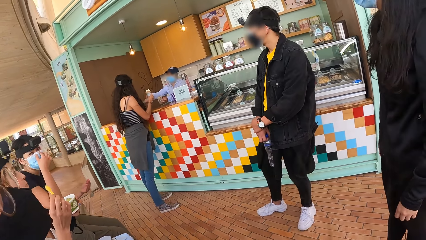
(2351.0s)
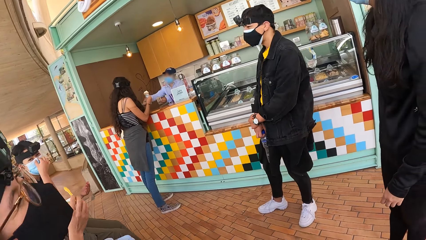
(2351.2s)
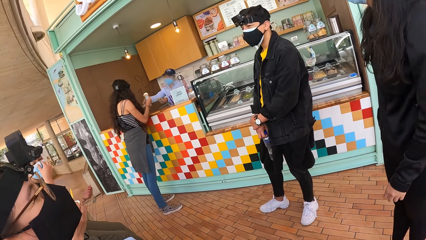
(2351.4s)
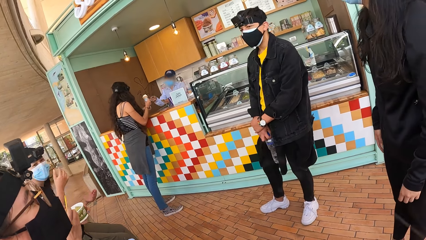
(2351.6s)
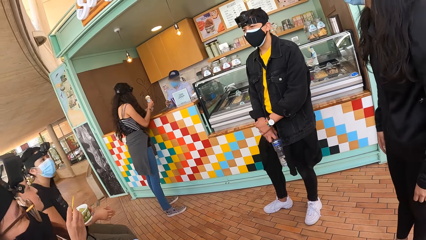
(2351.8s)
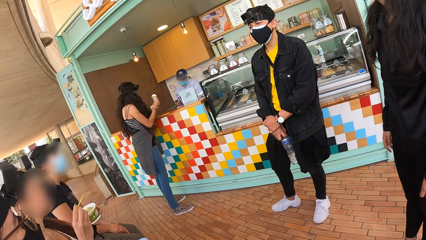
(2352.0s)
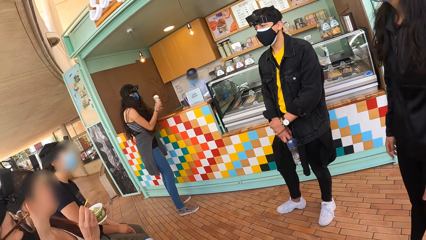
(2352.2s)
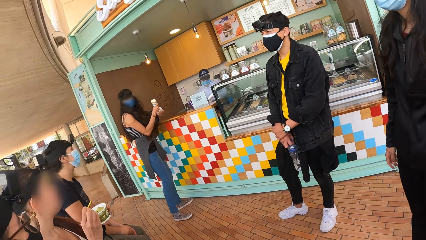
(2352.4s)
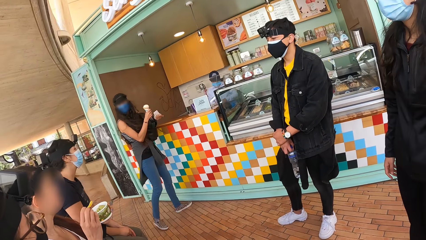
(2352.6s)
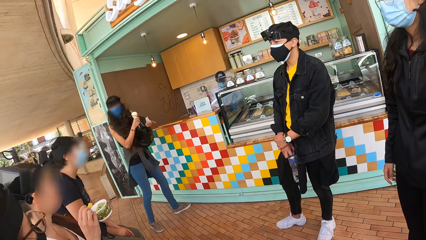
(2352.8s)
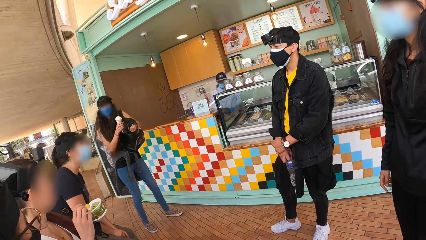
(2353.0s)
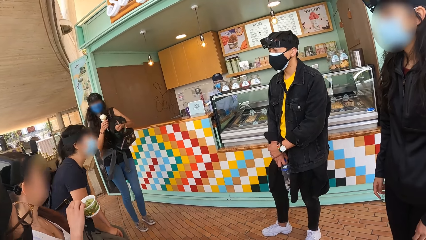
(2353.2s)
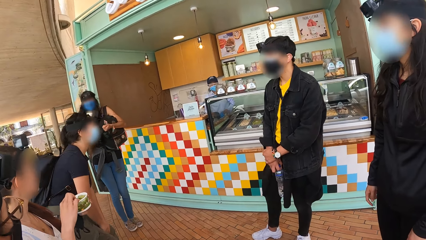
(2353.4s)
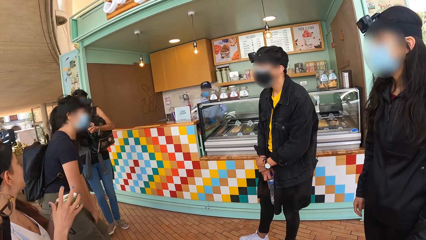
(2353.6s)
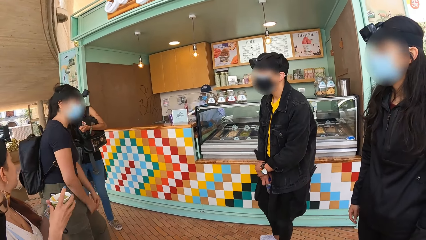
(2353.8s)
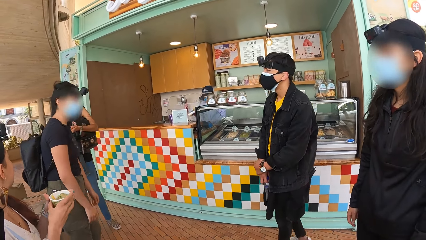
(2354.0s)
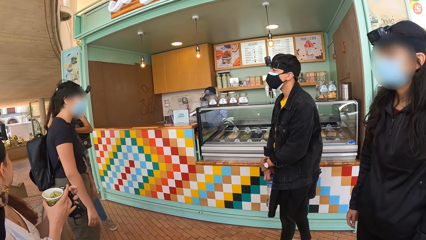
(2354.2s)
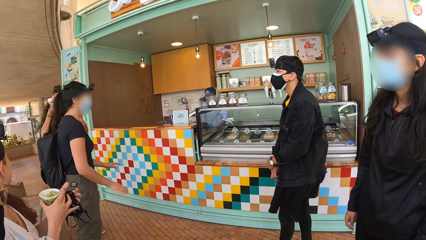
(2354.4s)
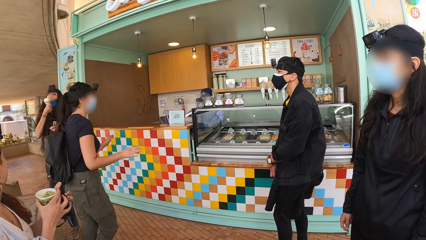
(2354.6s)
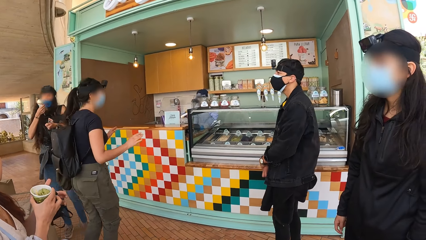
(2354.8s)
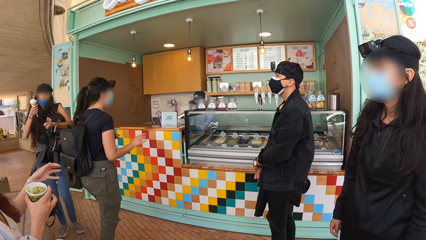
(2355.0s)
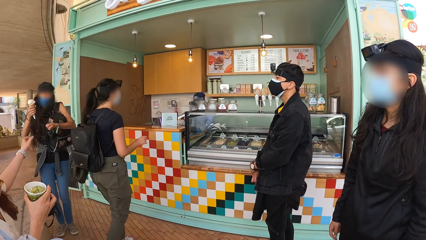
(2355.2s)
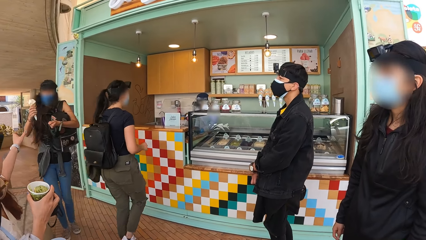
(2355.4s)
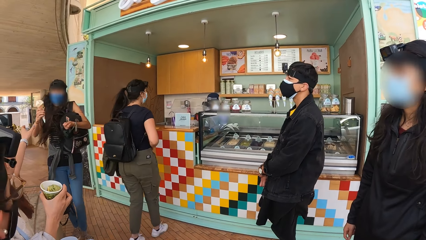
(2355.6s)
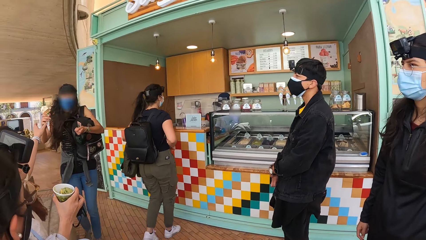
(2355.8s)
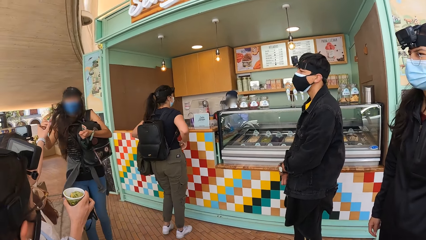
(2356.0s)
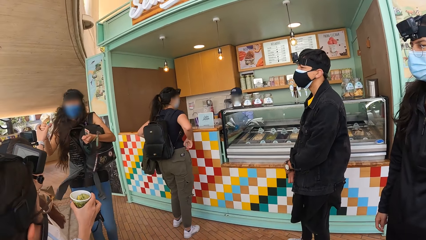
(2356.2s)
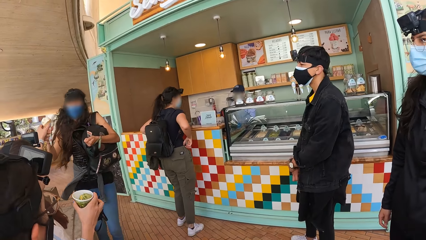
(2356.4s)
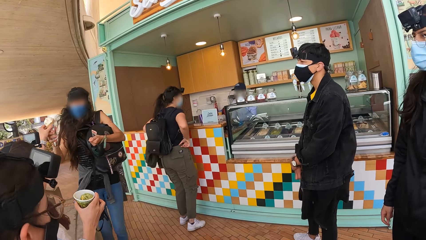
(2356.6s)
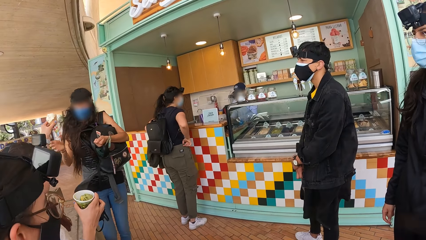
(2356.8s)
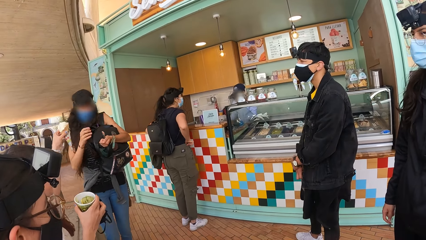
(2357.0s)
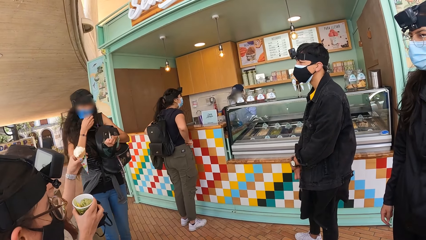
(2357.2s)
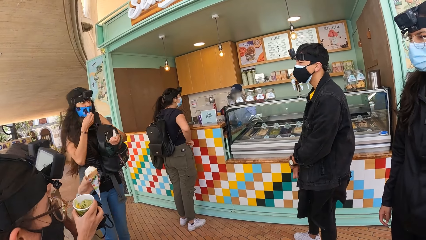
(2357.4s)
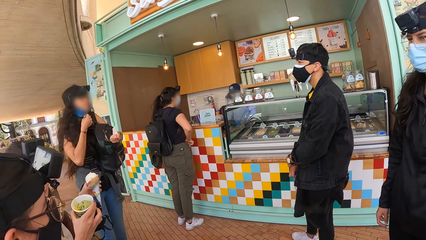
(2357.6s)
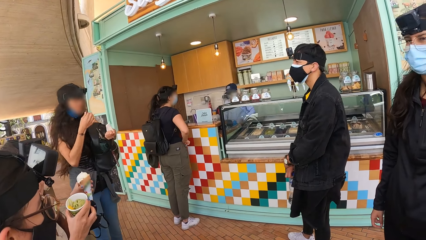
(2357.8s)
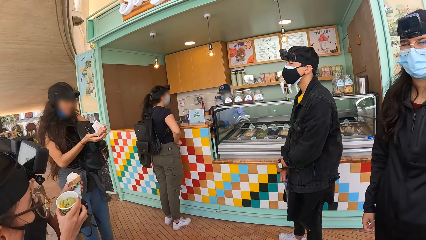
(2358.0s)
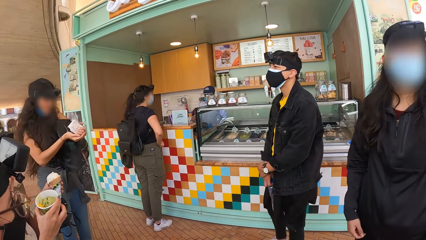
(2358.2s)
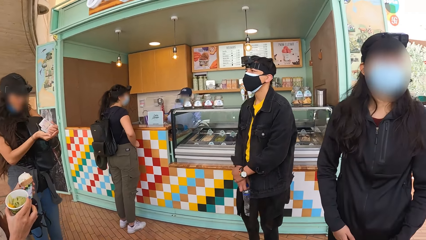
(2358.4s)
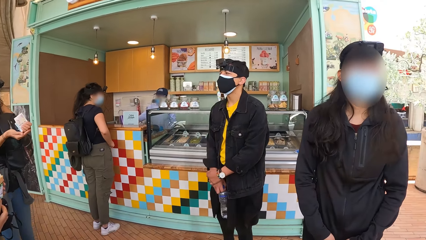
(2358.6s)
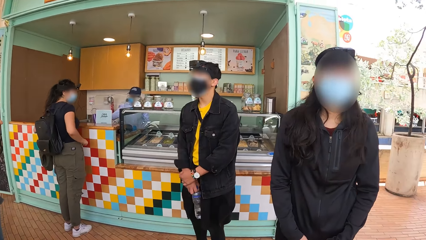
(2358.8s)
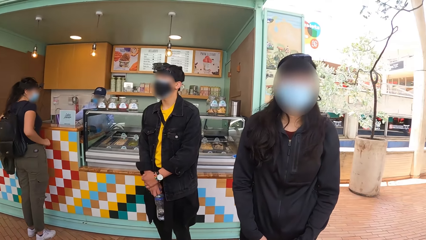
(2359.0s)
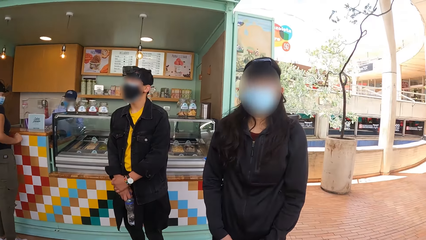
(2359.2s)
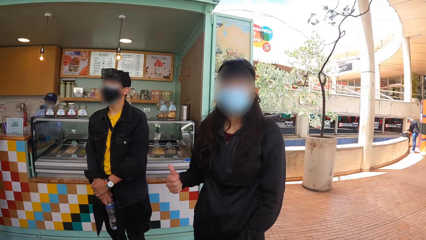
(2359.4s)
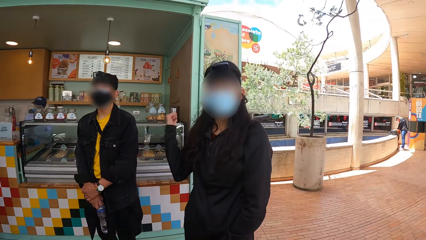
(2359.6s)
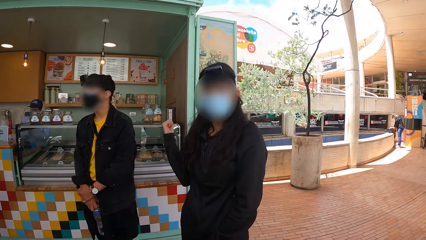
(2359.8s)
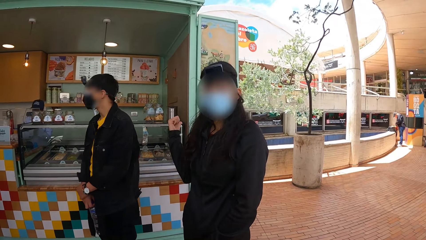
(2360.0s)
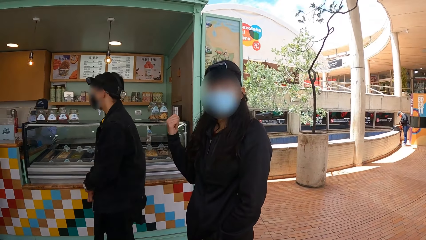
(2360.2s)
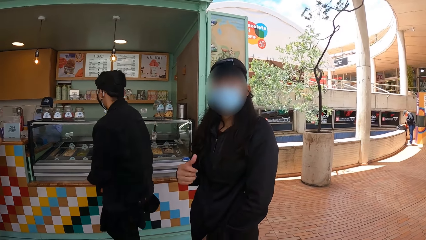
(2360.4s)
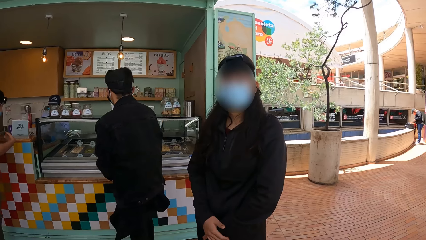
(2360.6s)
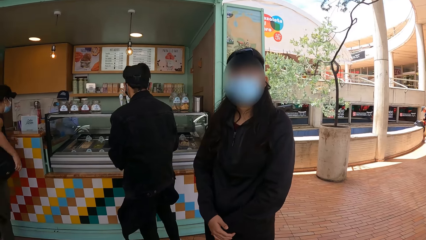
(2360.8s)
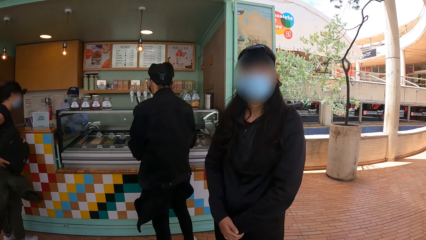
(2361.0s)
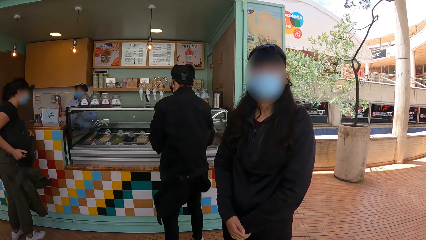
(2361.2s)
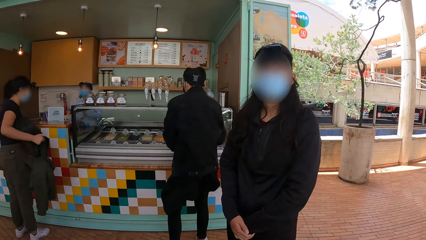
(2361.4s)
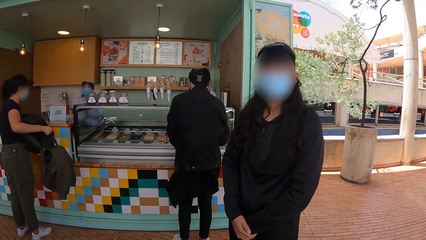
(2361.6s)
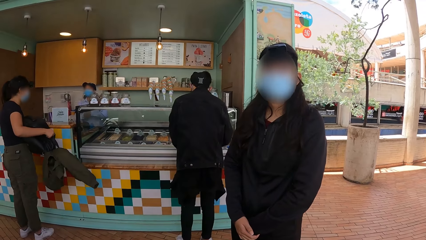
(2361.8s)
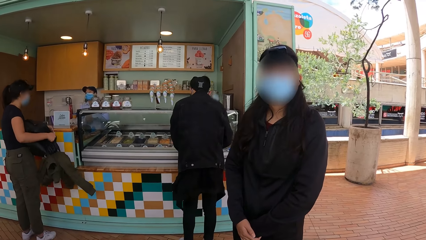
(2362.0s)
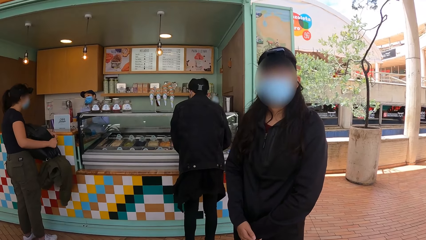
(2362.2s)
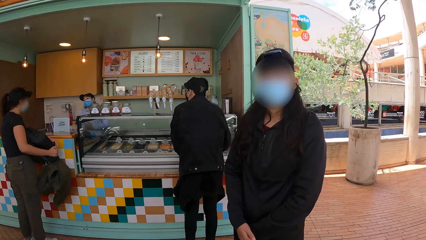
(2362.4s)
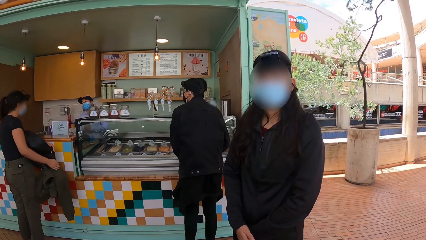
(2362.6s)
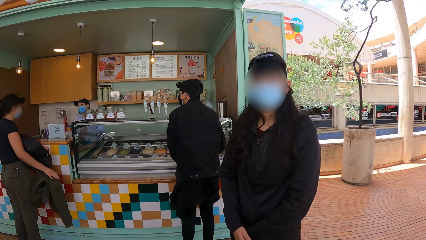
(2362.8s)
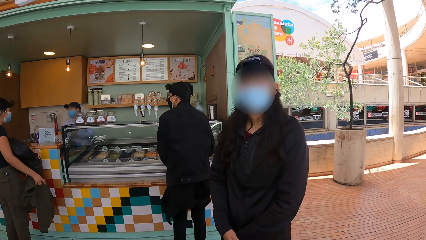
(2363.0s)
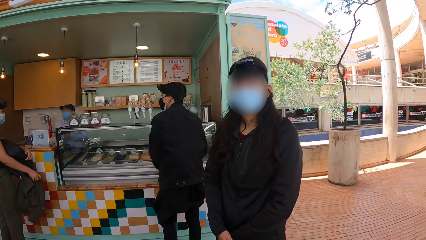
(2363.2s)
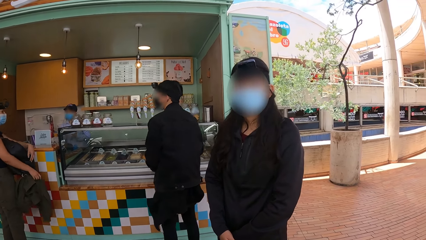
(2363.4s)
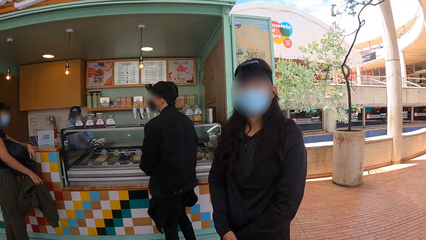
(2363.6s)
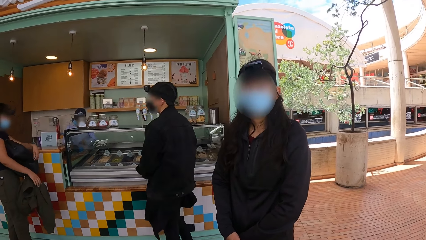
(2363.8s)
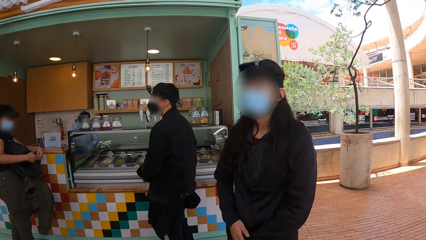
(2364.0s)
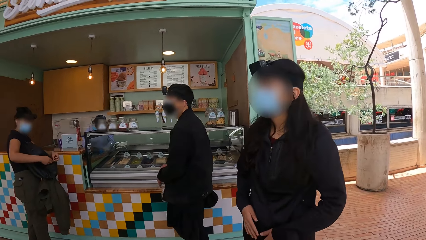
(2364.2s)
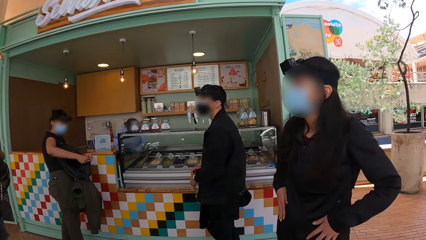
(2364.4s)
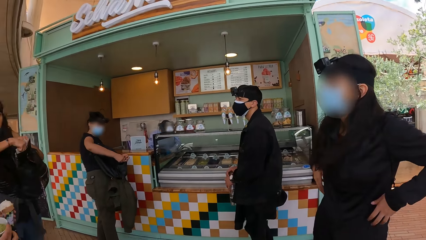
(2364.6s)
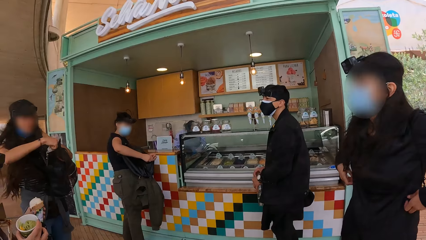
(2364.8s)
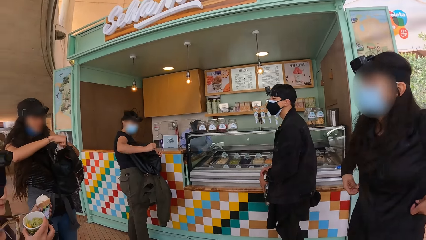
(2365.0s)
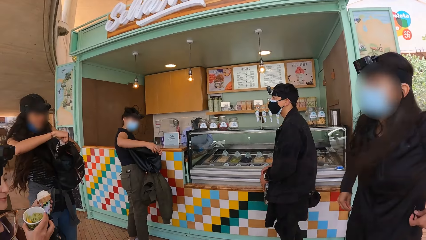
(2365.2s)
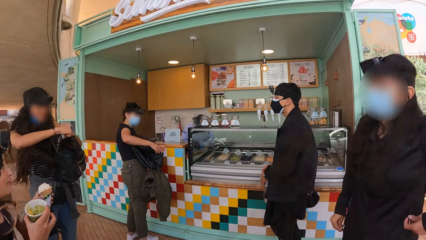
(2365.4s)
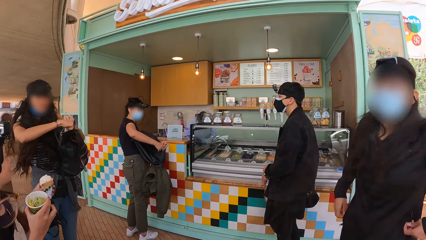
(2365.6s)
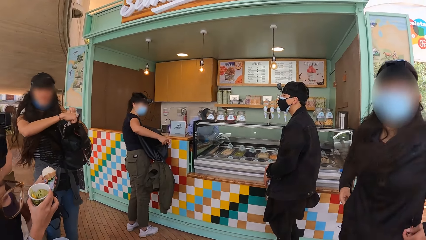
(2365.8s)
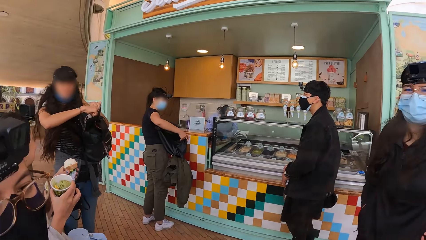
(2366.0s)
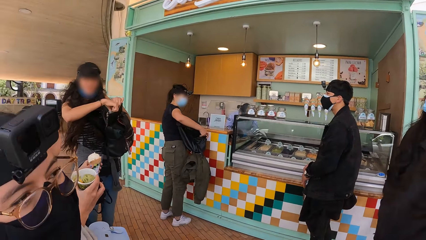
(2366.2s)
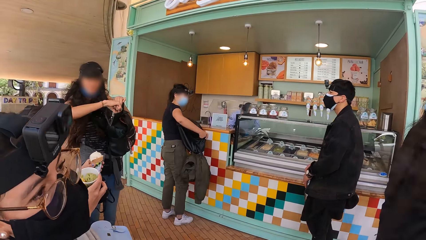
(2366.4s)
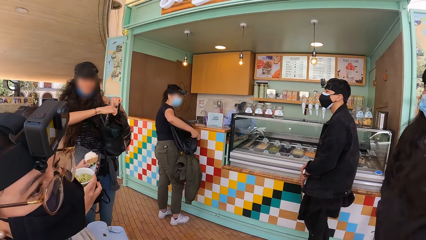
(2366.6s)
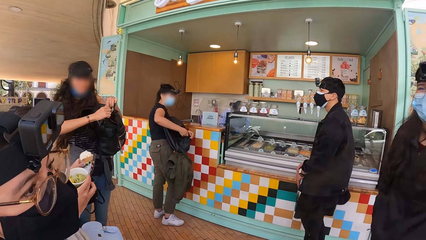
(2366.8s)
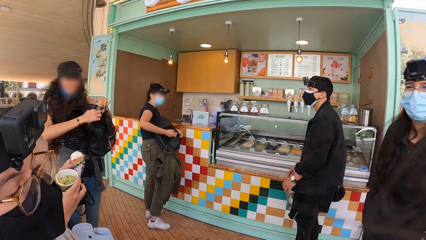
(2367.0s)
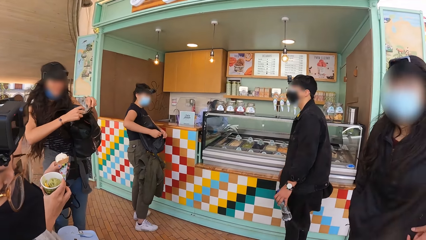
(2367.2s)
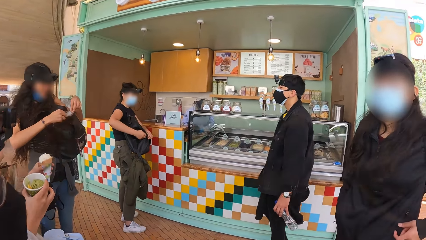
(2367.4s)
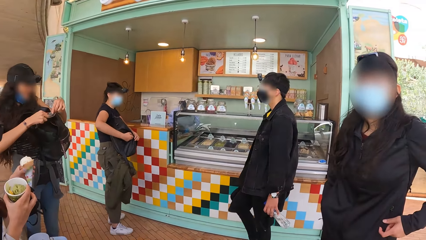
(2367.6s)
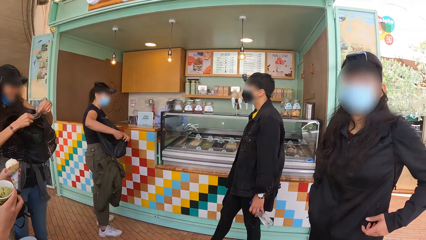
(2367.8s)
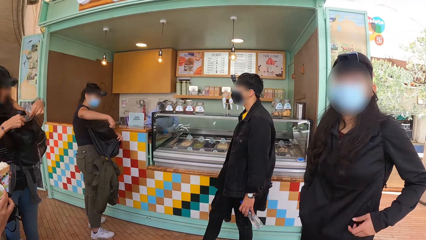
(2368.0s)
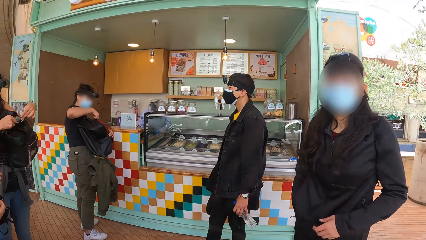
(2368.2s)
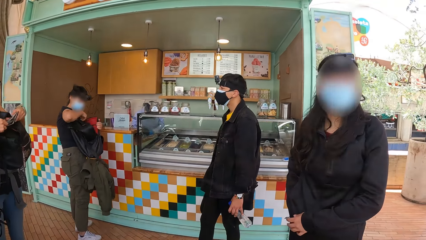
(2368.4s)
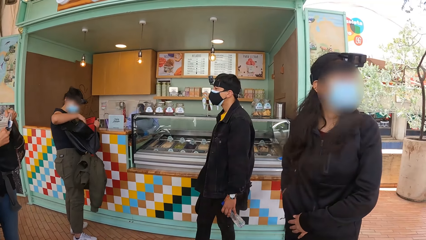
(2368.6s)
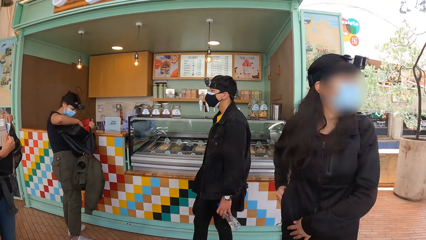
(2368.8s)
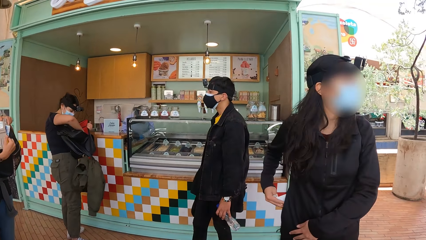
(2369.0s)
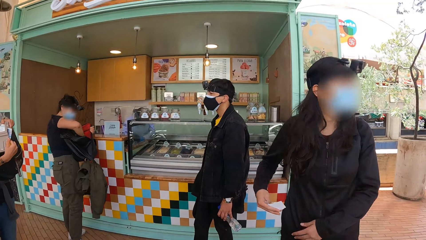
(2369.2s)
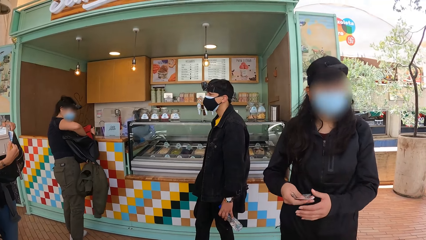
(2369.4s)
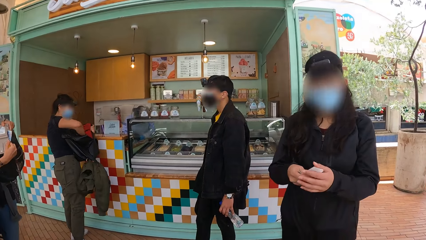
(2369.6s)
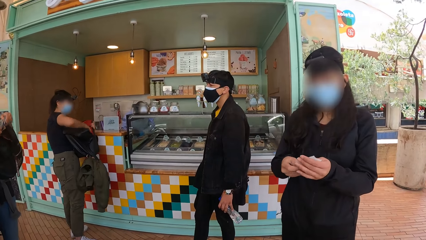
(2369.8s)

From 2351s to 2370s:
The camera wearer stares around. A woman walks to the counter. The camera wearer looks around. Another woman converses with the camera wearer. The other woman unzips her pocket and removes money from her pocket. The first woman closes a bag.
